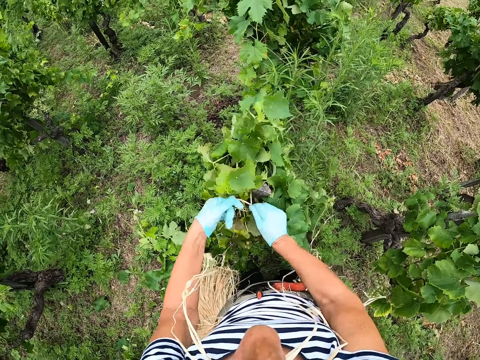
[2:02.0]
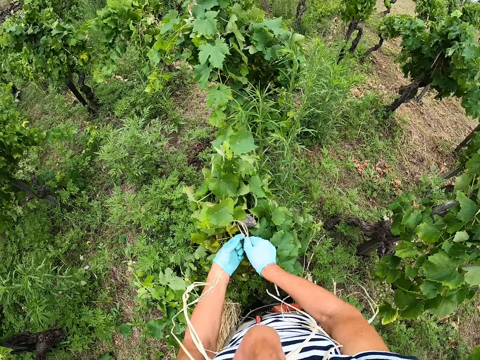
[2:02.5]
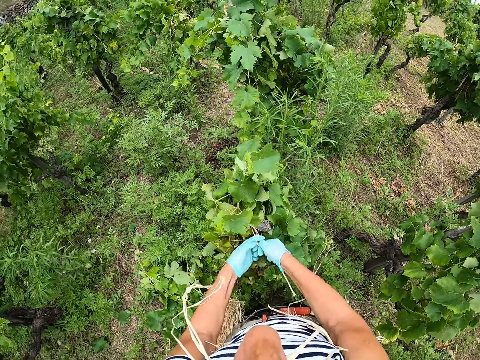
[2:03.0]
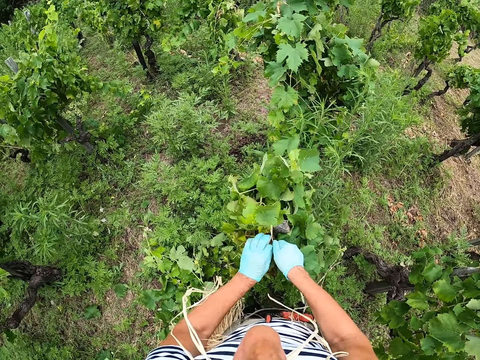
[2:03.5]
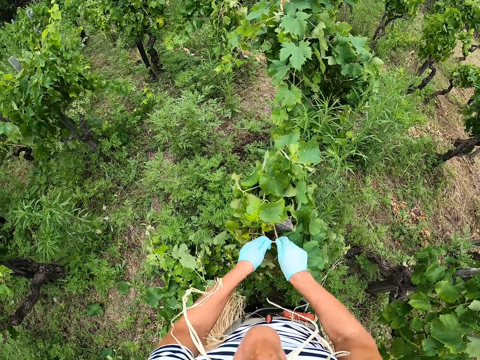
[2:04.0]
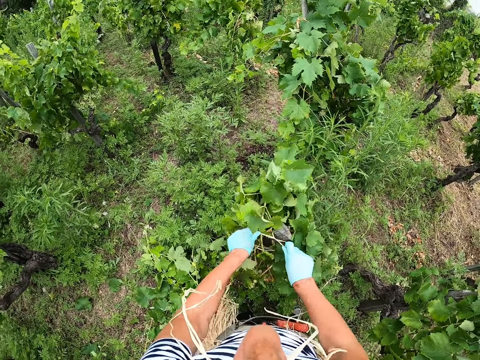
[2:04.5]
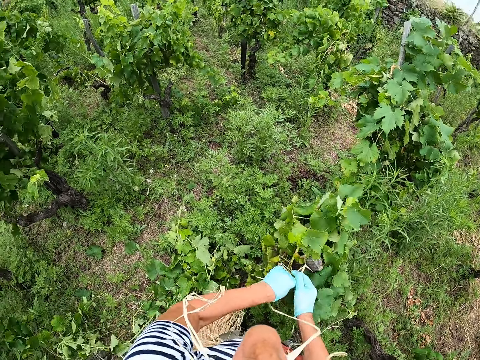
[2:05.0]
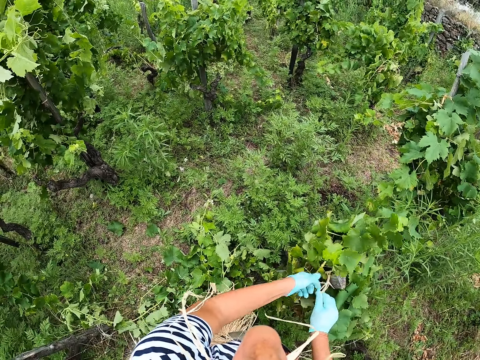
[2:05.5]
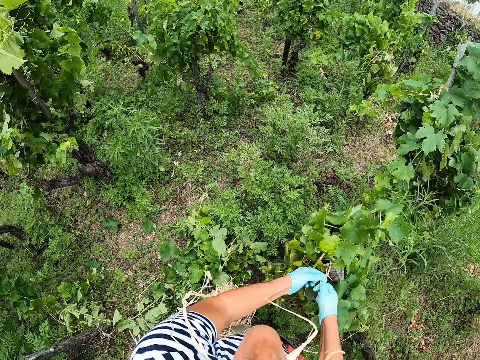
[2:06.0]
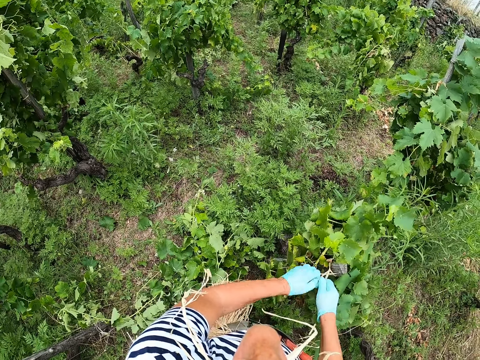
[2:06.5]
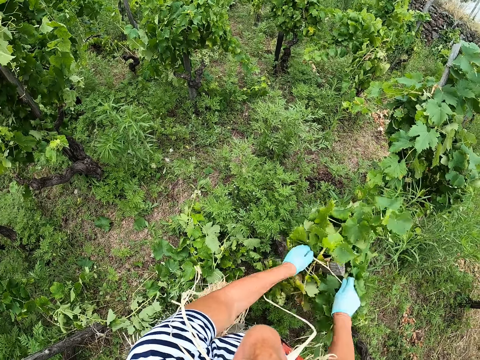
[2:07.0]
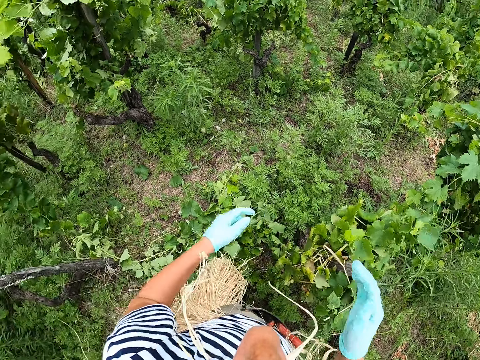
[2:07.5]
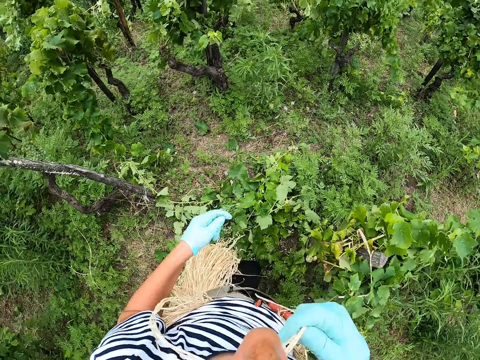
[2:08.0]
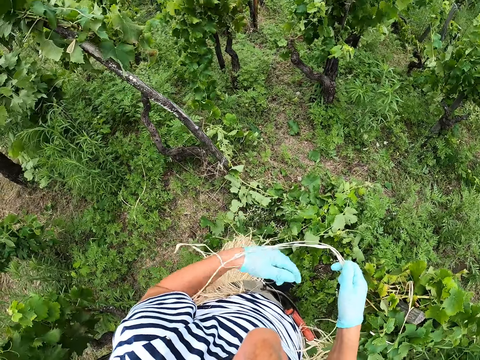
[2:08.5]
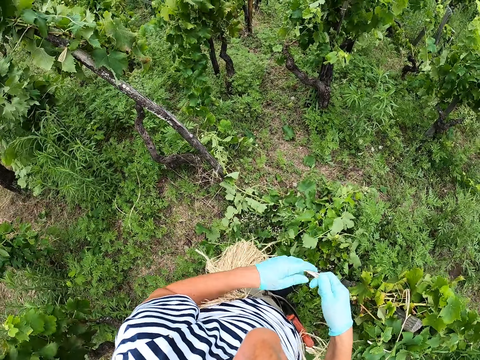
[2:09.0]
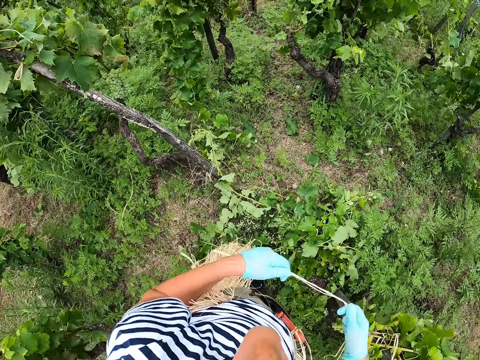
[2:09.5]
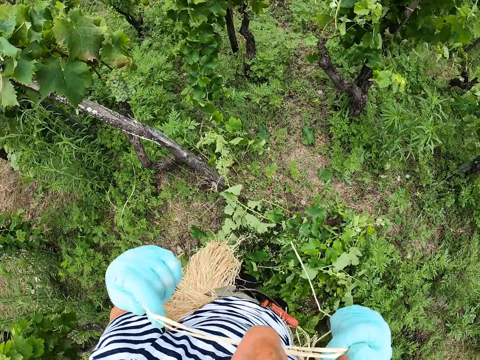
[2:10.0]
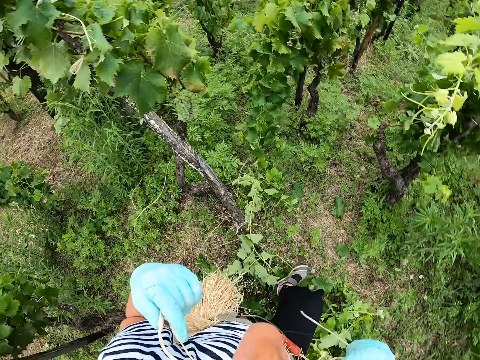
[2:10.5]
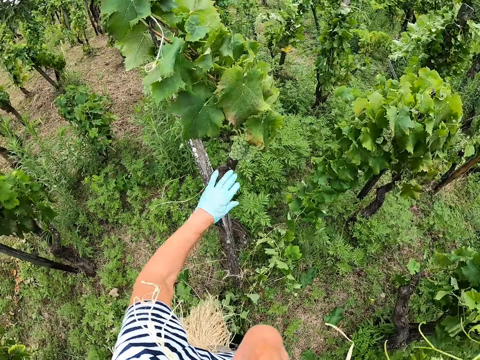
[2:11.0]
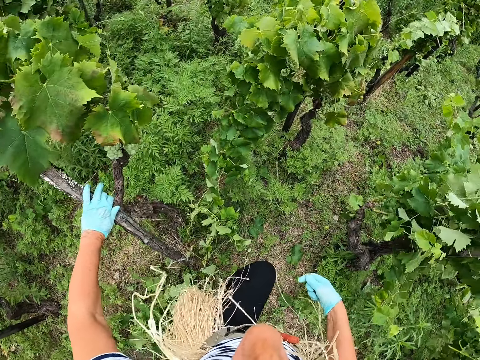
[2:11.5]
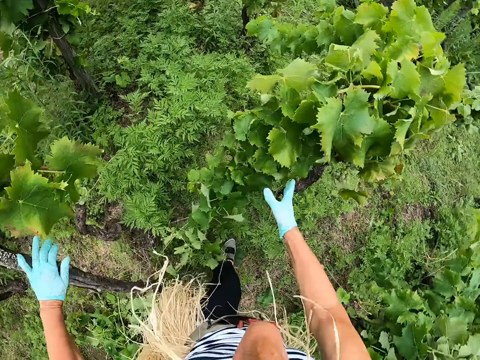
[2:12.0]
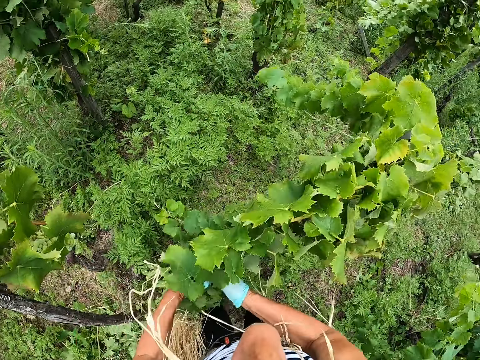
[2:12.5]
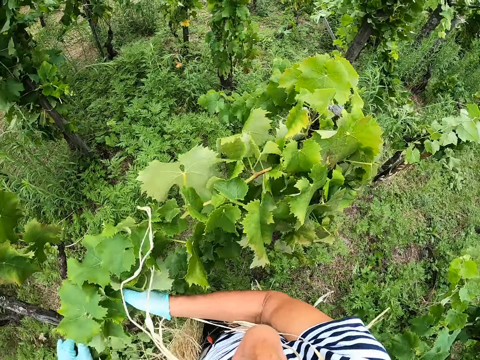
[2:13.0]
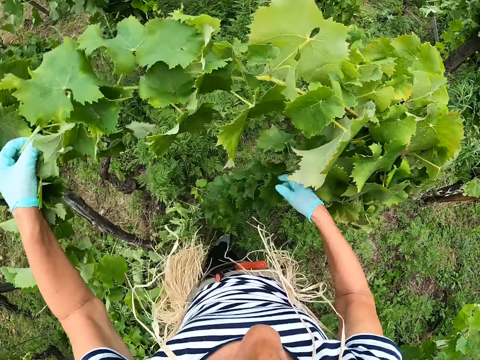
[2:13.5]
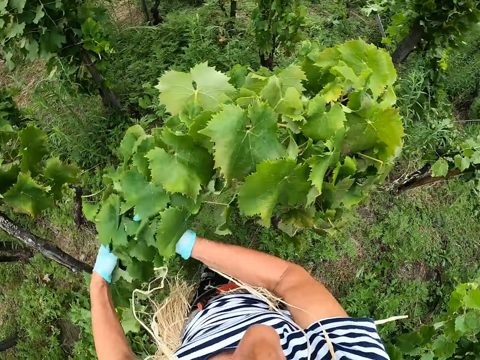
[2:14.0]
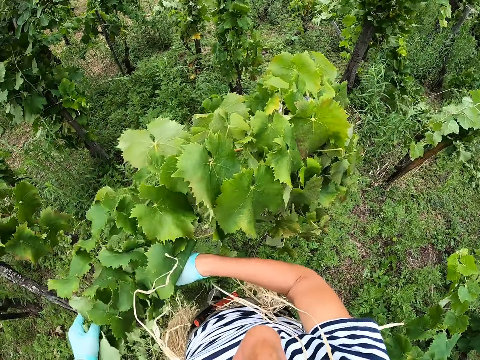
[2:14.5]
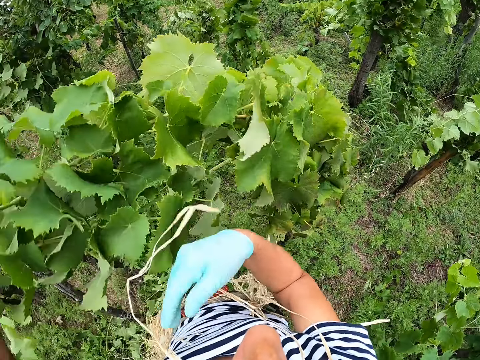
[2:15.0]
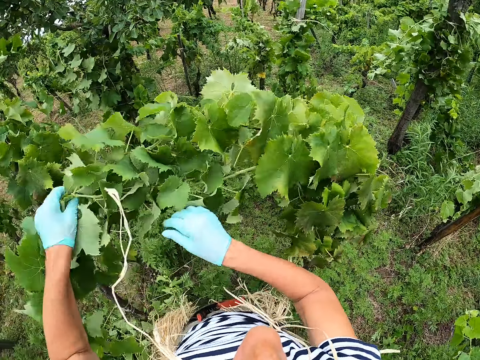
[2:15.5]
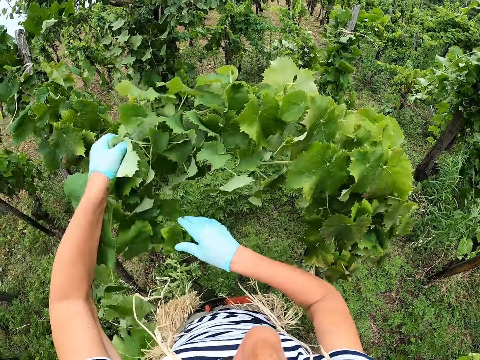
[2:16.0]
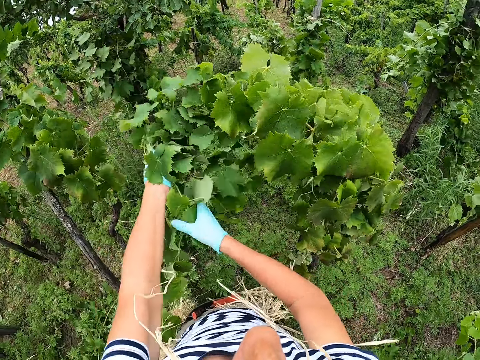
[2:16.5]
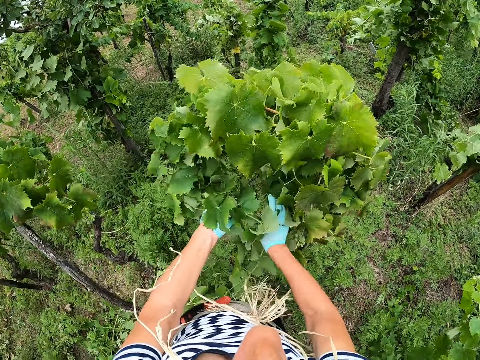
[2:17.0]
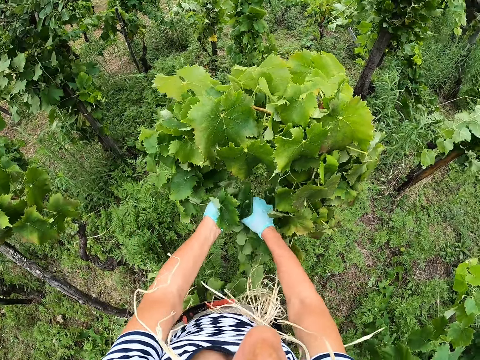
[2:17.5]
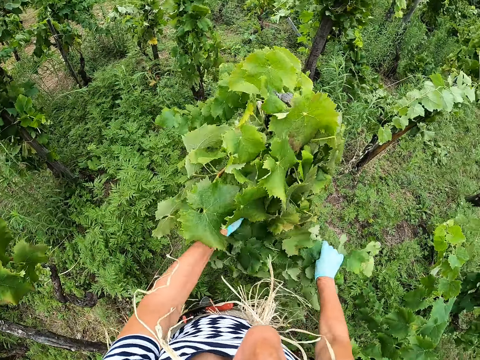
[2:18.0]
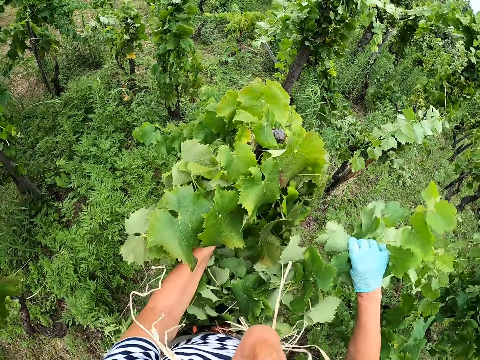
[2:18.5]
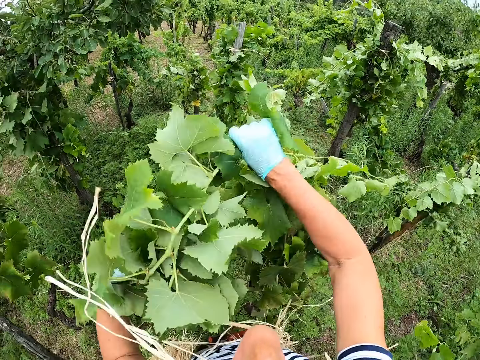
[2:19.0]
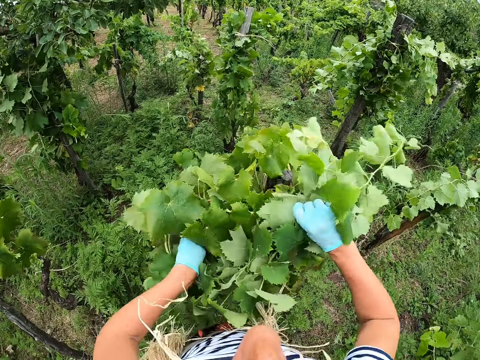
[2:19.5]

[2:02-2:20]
The camera wearer removes the ropes in her mouth with her hand. She holds the ropes with both her hands. She places the ropes in her mouth. She walks towards another bush. She holds a trunk of a tree. She holds the branches together with her hands. She folds leaves together. She folds the branches.

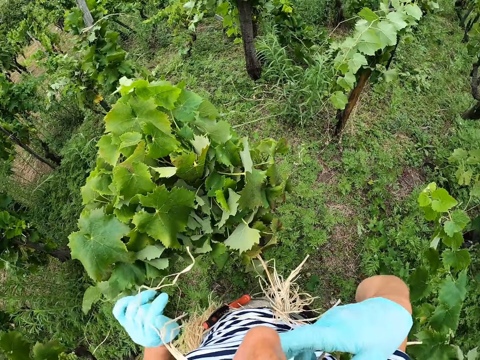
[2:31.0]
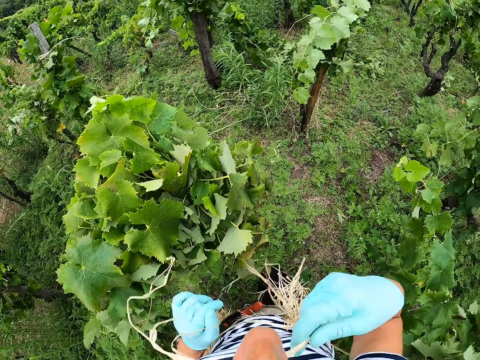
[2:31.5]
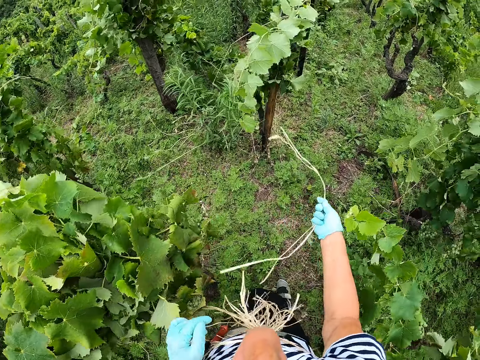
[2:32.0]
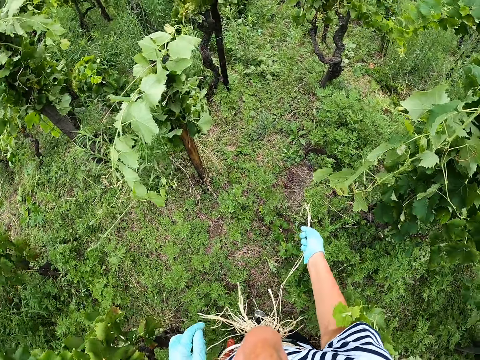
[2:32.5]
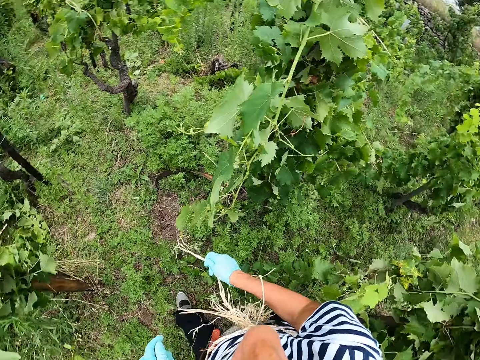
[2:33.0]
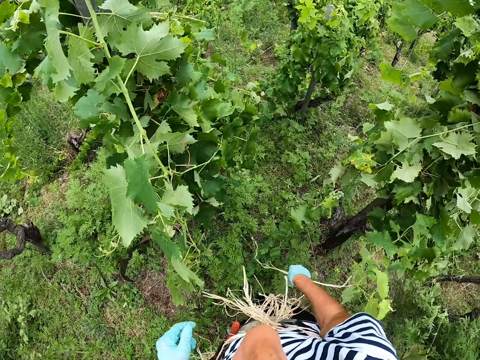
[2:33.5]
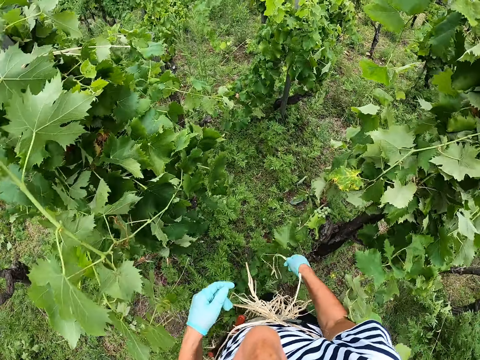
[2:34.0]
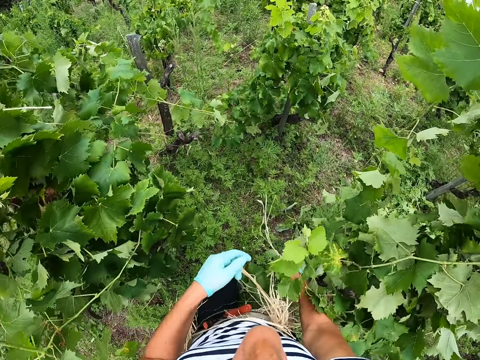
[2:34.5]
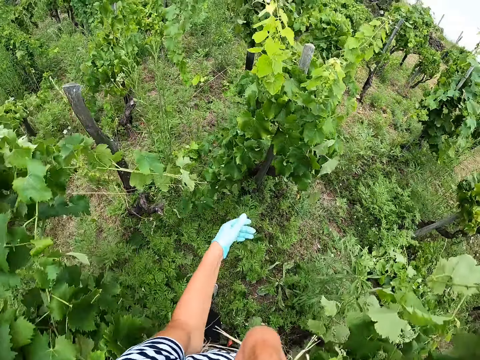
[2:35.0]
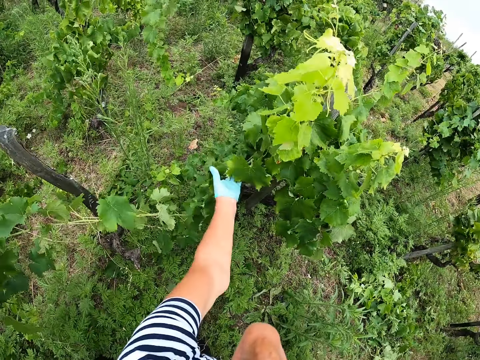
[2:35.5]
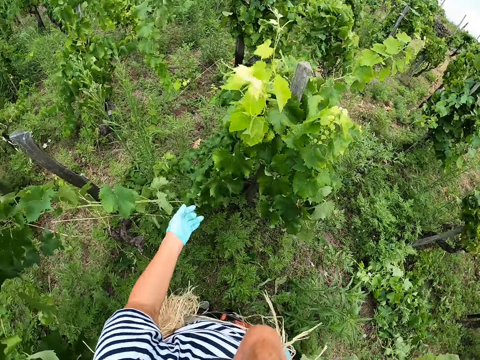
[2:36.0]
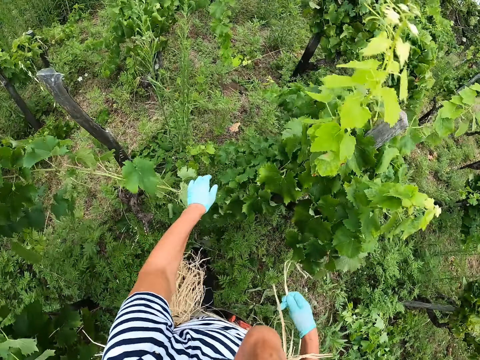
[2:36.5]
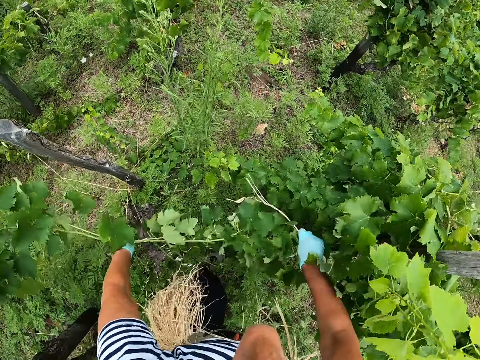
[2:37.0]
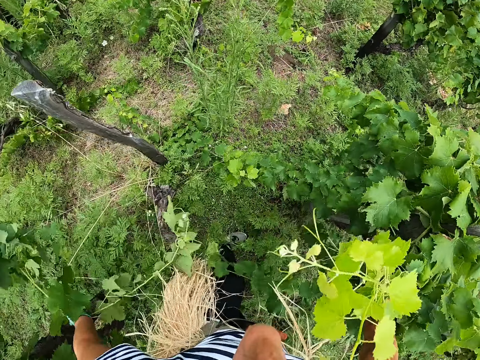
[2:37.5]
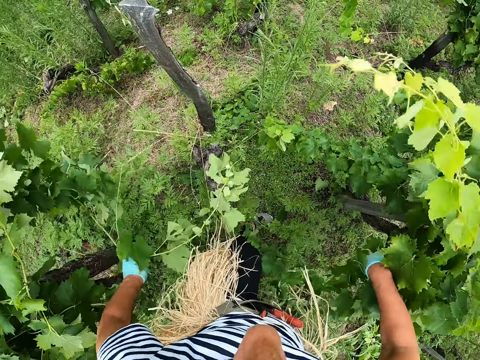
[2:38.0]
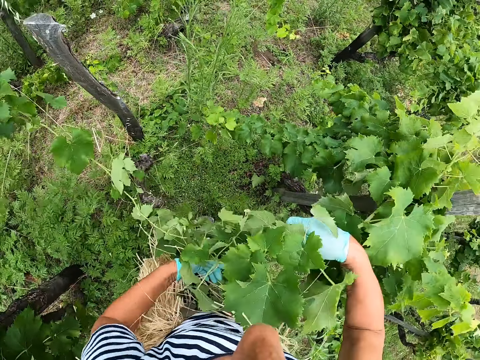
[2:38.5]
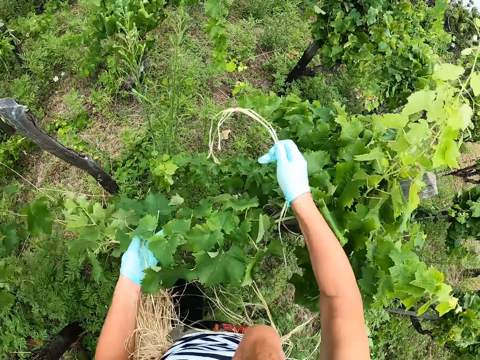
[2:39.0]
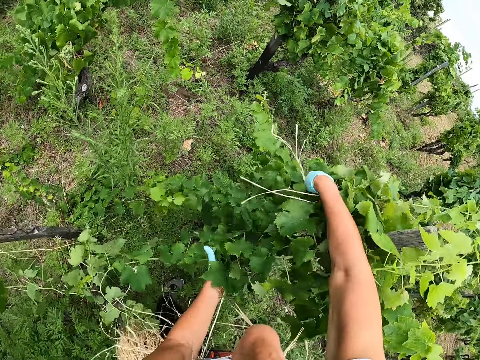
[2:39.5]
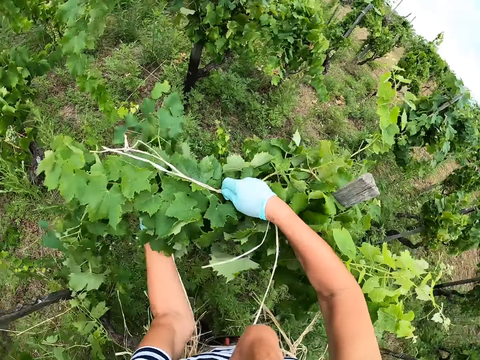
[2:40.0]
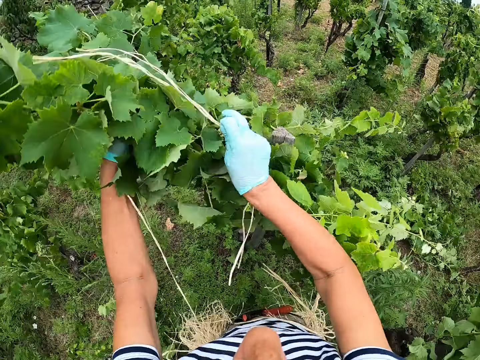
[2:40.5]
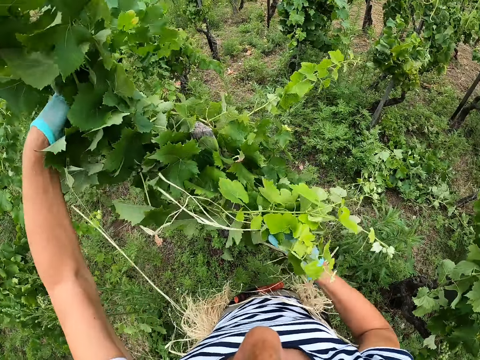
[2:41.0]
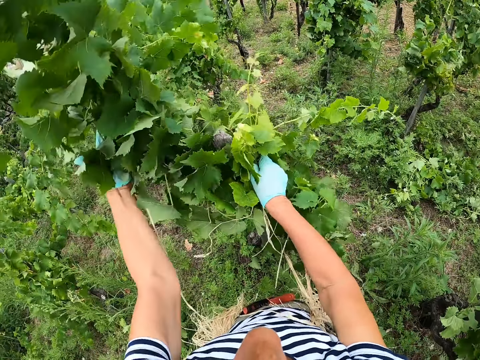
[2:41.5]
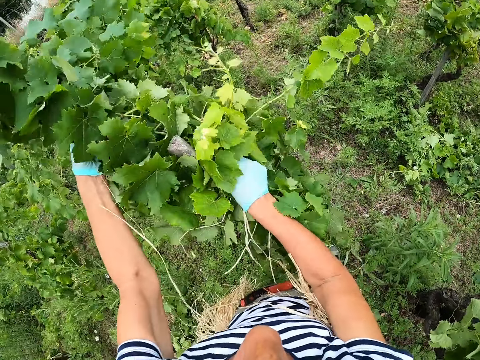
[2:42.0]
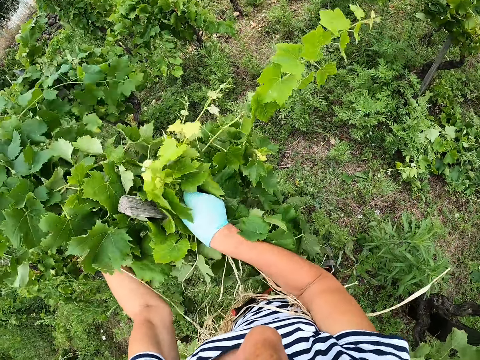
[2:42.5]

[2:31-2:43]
The camera wearer removes the ropes in her mouth with her hand. She walks towards another bush. She separates the branches with her hands. She holds the branches together with her hands. She folds leaves together.
